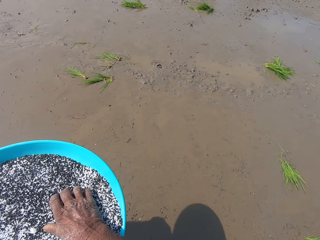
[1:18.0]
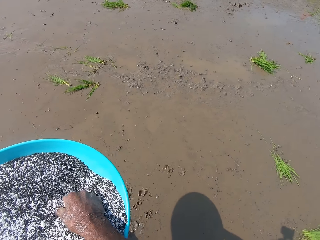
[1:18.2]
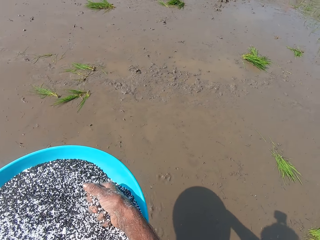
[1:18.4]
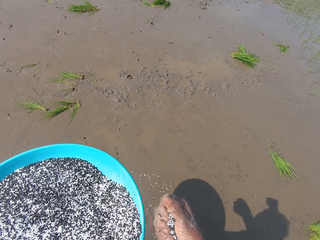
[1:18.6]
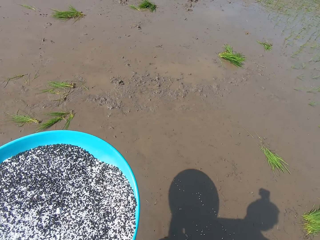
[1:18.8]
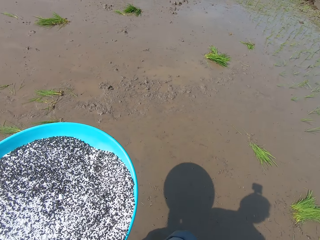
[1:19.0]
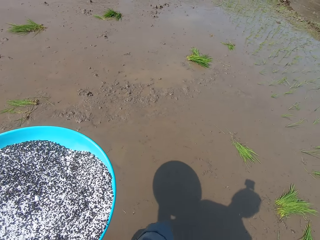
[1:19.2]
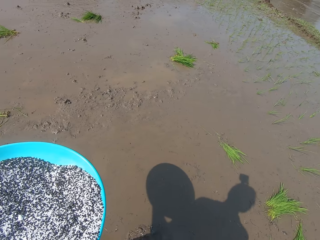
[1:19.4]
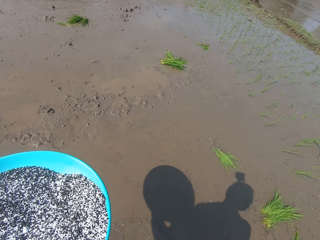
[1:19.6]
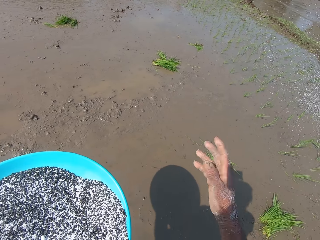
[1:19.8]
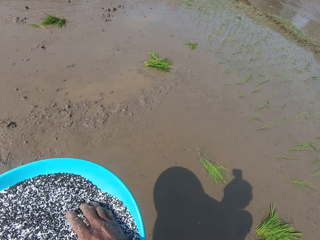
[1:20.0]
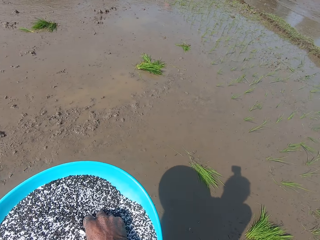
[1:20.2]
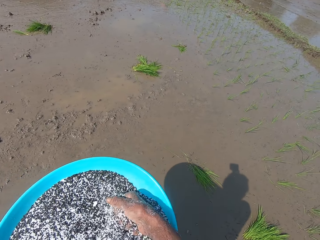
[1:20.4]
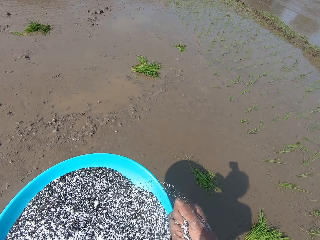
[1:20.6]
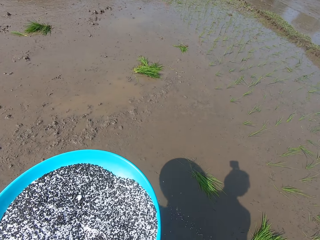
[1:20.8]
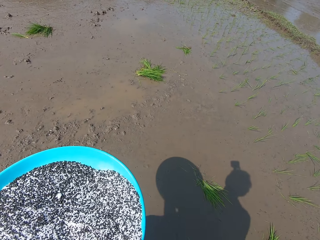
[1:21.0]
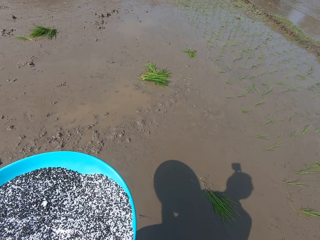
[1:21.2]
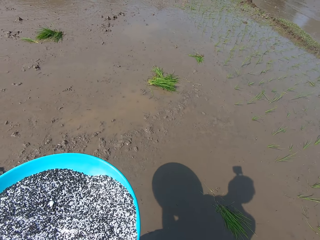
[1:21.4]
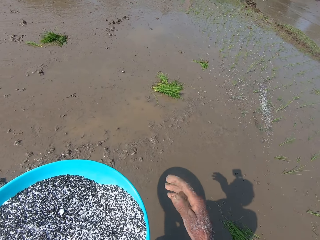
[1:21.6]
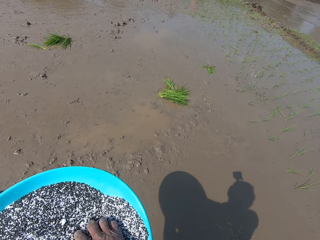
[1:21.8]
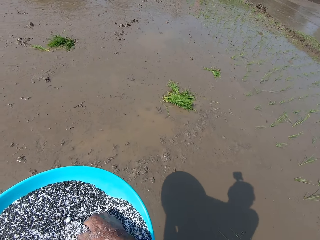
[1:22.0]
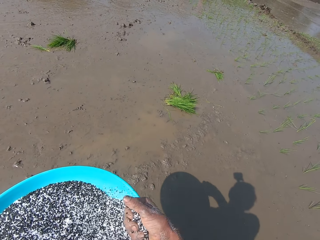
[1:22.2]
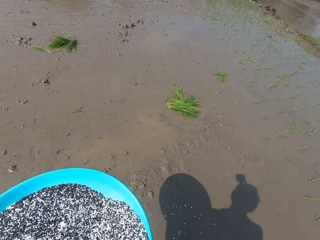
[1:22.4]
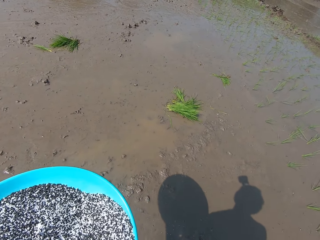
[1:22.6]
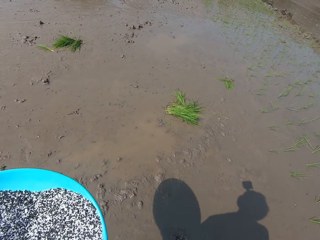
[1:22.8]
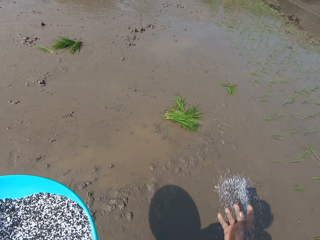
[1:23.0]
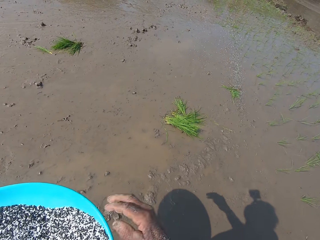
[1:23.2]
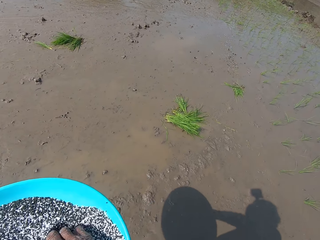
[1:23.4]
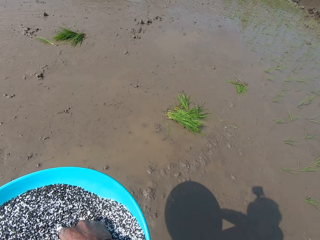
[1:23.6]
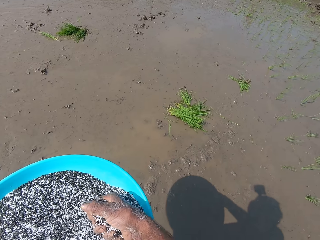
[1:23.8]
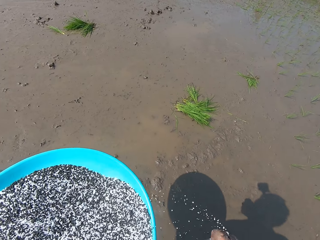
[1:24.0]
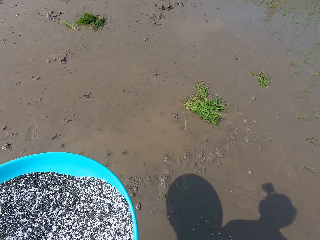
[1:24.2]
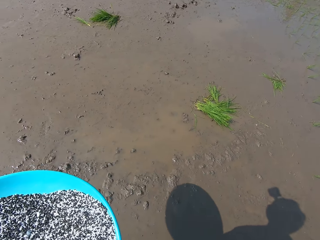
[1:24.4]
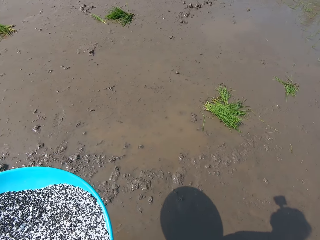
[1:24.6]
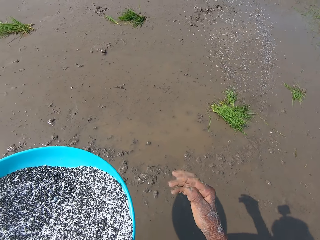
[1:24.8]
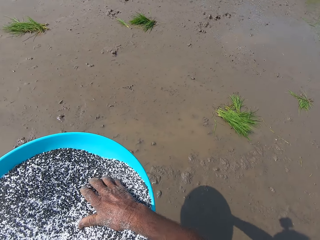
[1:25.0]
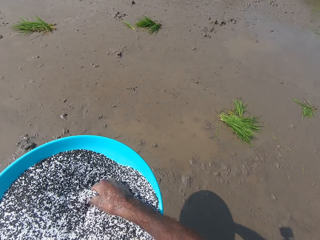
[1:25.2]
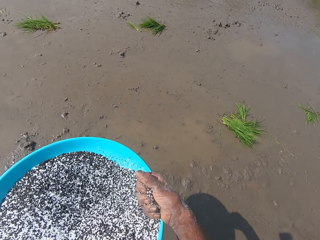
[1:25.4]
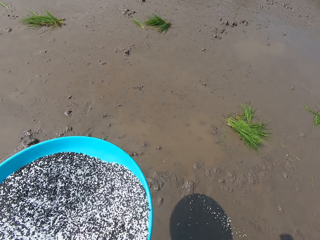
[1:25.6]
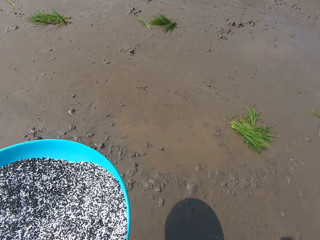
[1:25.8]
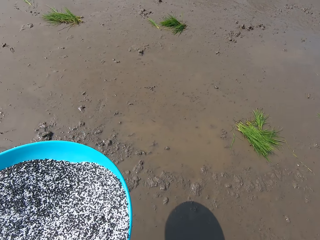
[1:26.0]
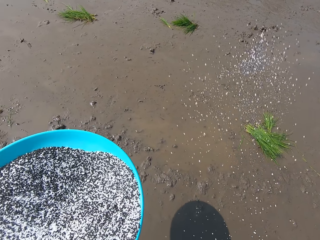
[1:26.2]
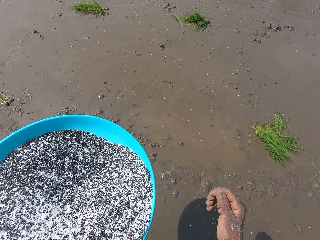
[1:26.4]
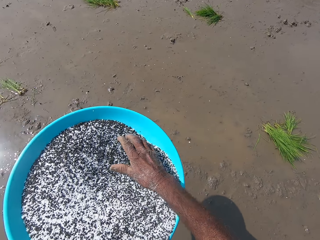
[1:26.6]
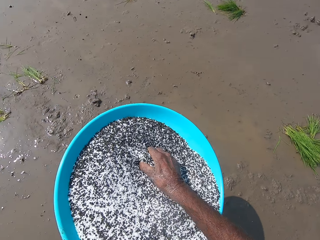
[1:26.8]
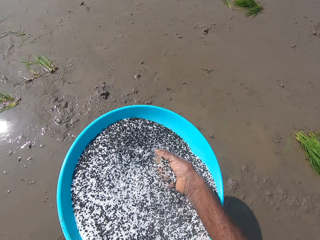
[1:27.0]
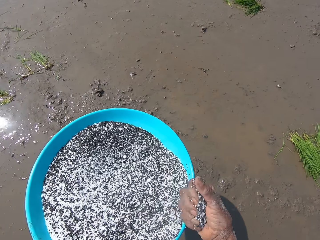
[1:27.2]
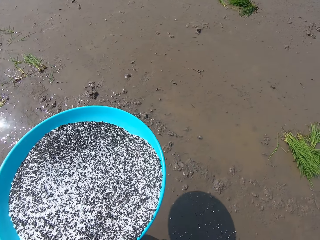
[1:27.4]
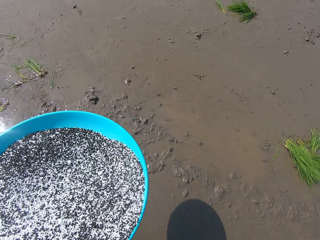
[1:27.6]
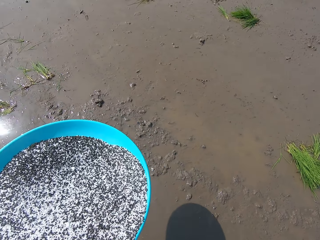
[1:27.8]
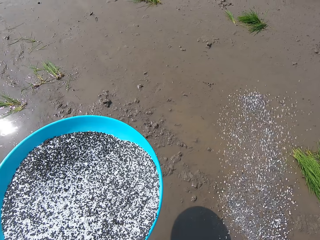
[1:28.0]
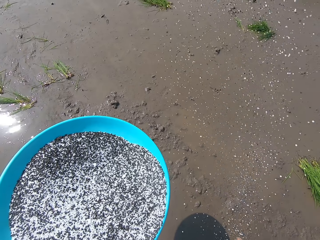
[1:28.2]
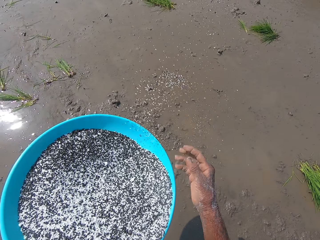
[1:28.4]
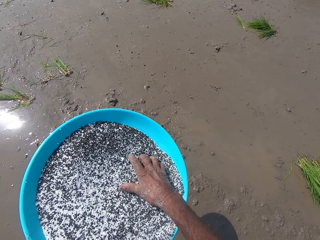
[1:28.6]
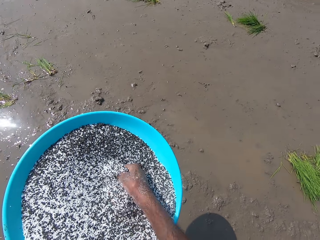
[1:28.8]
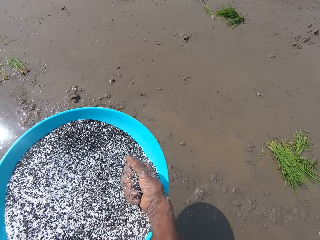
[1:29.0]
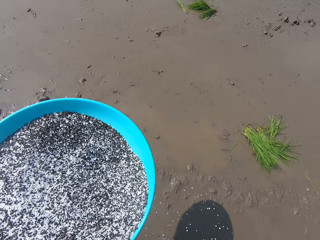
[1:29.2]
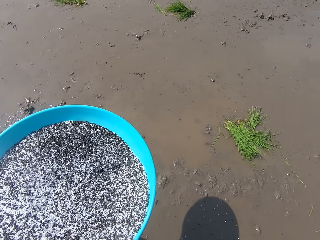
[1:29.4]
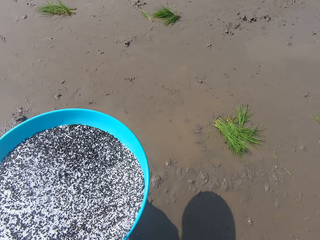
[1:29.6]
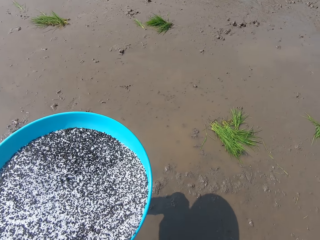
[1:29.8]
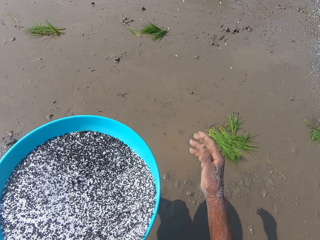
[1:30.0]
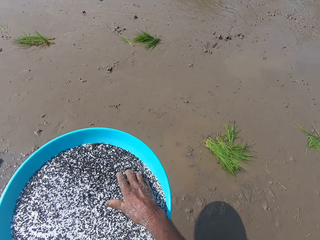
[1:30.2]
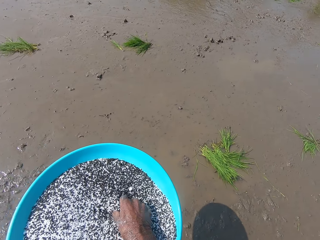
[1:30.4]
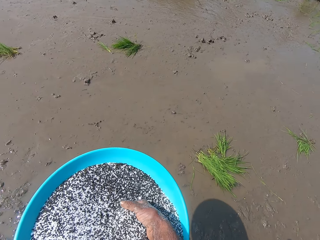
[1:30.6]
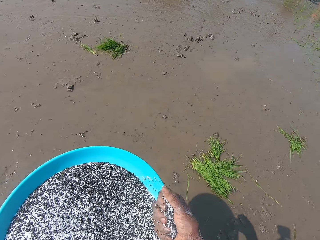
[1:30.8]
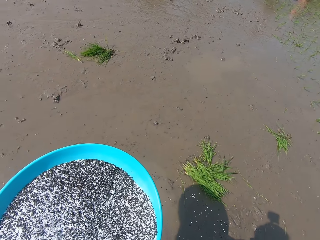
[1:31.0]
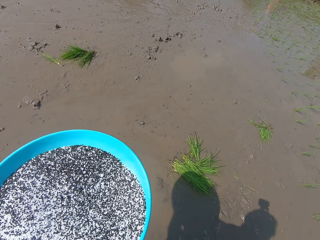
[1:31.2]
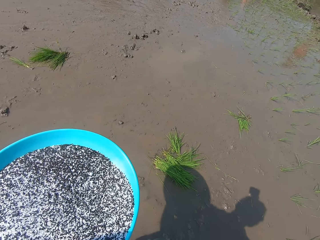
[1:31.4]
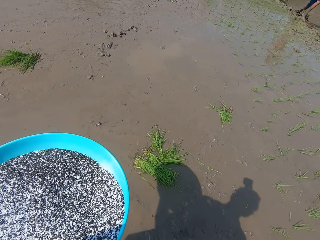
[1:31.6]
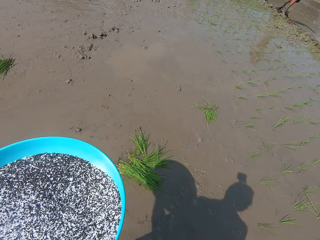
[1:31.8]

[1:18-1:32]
The camera wearer takes rice grains from the tray in his left hand with his right hand. He spreads the rice grains in his right hand on the mud. He takes rice grains from the tray in his left hand with his right hand. He spreads the rice grains in his right hand on the mud. He takes rice grains from the tray in his left hand with his right hand. He spreads the rice grains in his right hand on the mud. He takes rice grains from the tray in his left hand with his right hand. He spreads the rice grains in his right hand on the mud. He takes rice grains from the tray in his left hand with his right hand. He spreads the rice grains in his right hand on the mud. He takes rice grains from the tray in his left hand with his right hand. He spreads the rice grains in his right hand on the mud. He takes rice grains from the tray in his left hand with his right hand. He spreads the rice grains in his right hand on the mud. He takes rice grains from the tray in his left hand with his right hand.

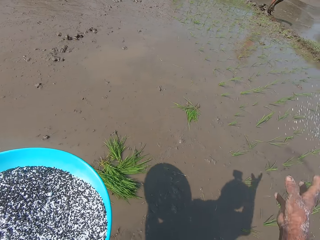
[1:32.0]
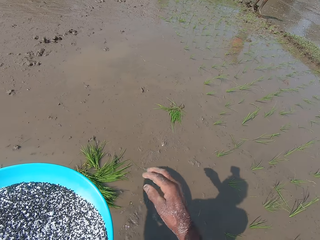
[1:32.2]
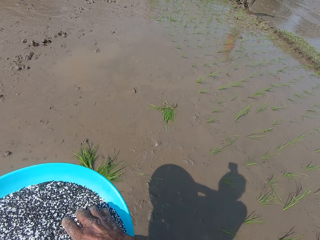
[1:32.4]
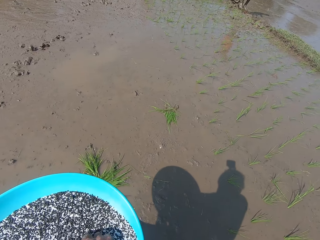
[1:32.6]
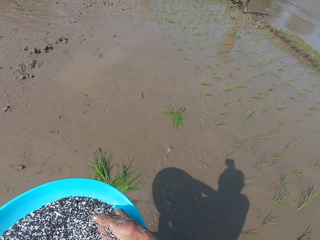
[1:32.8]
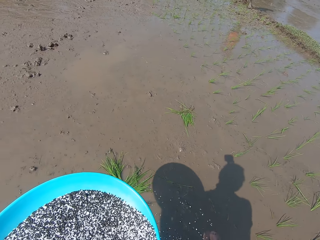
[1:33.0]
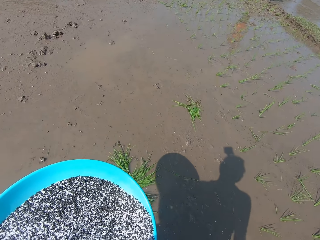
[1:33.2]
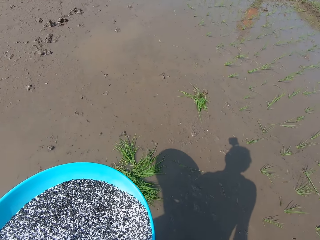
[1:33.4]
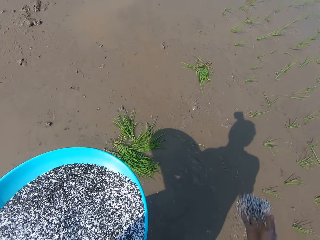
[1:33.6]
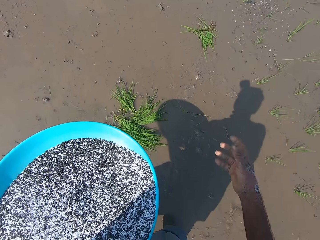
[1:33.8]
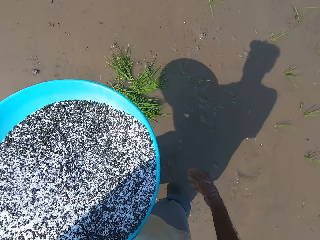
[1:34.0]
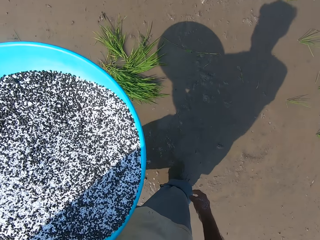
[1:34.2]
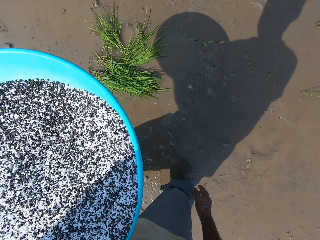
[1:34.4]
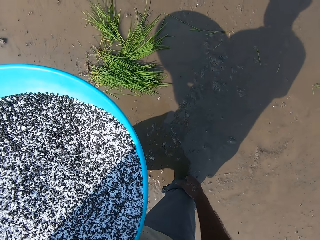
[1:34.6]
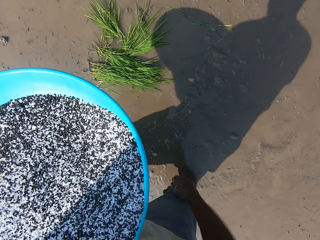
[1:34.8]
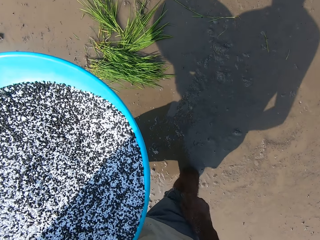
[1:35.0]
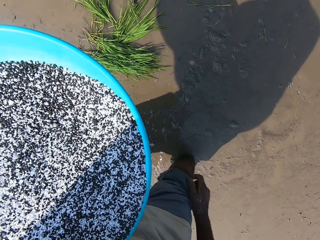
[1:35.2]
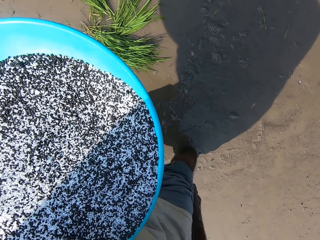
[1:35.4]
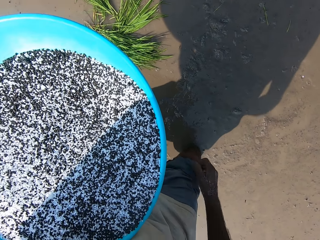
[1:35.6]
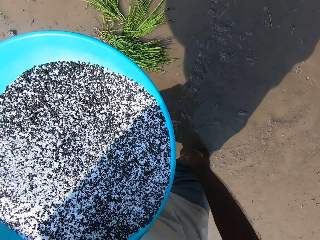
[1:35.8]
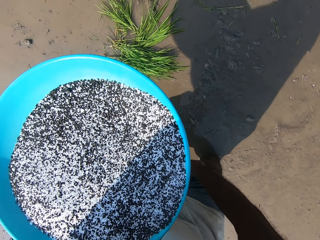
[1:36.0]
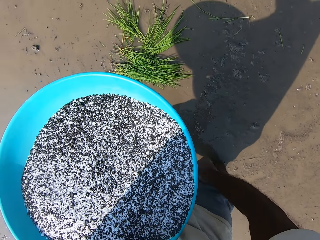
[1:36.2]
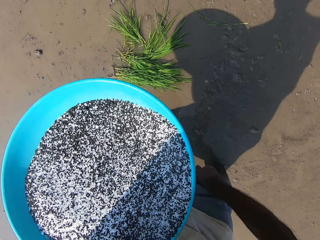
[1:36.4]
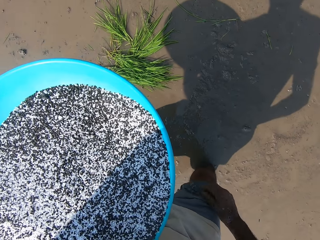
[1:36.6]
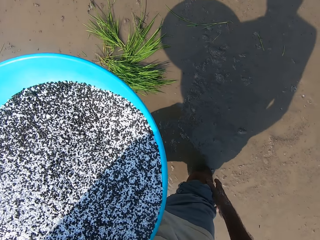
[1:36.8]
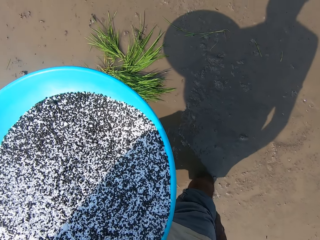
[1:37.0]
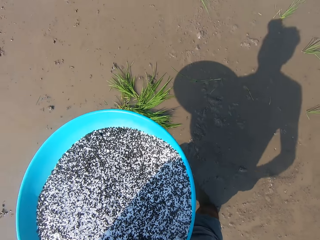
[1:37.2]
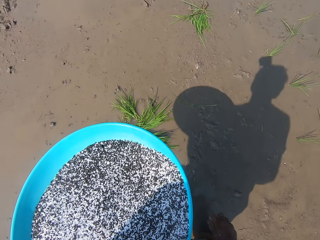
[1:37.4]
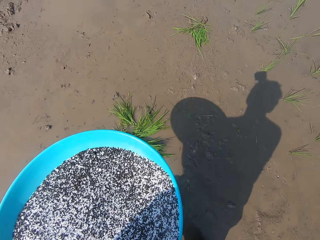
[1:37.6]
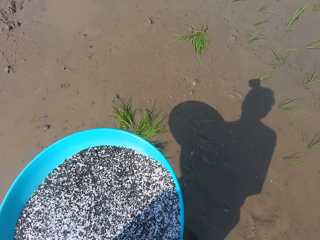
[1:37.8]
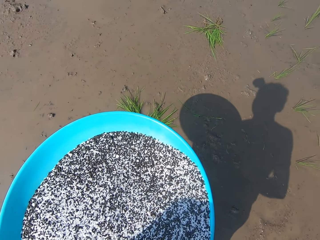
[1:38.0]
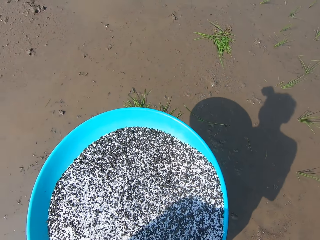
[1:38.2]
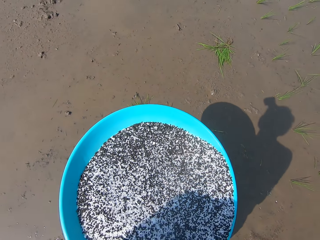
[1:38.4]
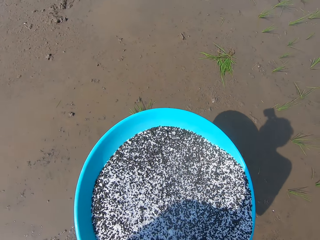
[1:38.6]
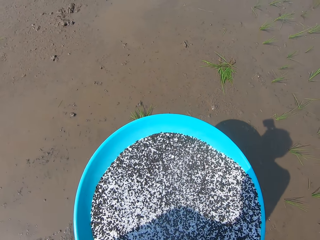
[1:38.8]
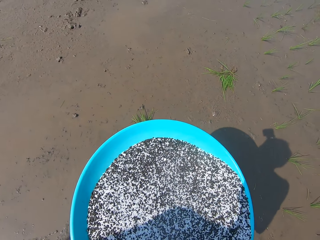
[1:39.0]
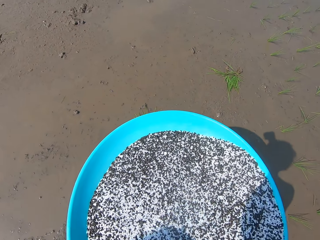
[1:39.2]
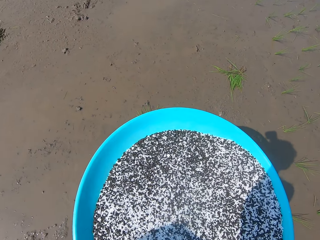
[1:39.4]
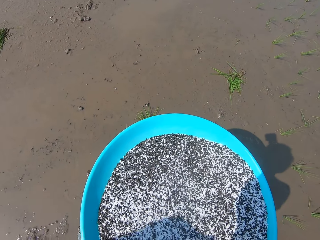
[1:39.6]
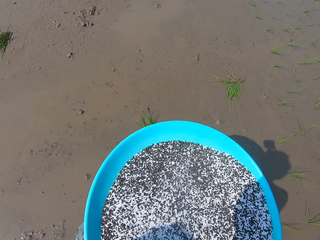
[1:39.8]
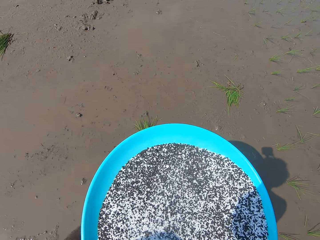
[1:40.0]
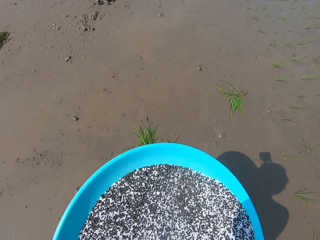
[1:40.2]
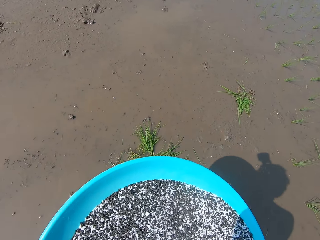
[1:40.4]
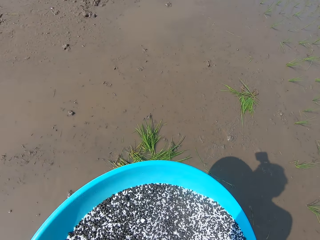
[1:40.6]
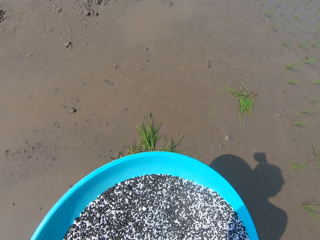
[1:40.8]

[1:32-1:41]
The camera wearer spreads the rice grains in his right hand on the mud. He takes rice grains from the tray in his left hand with his right hand. He spreads the rice grains in his right hand on the mud. He adjusts his trousers with his right hand. He passes the tray in his left hand to his right hand.
